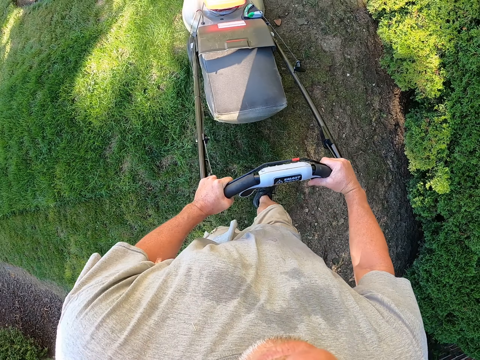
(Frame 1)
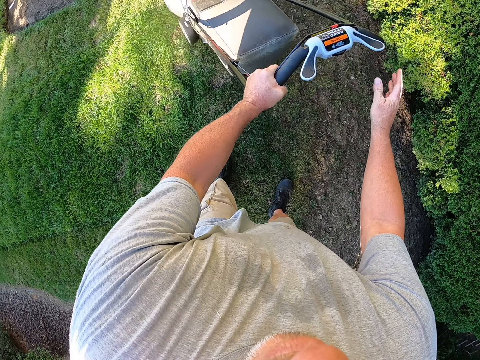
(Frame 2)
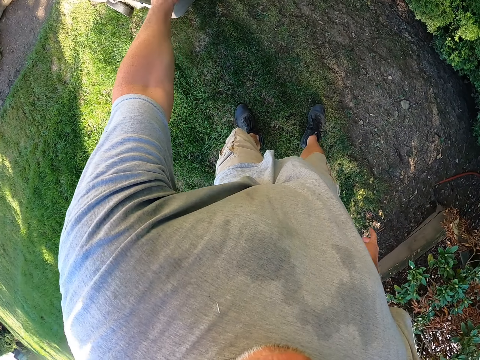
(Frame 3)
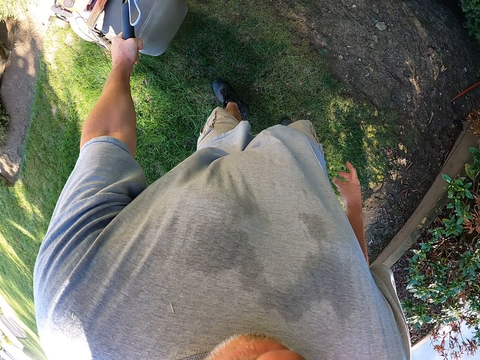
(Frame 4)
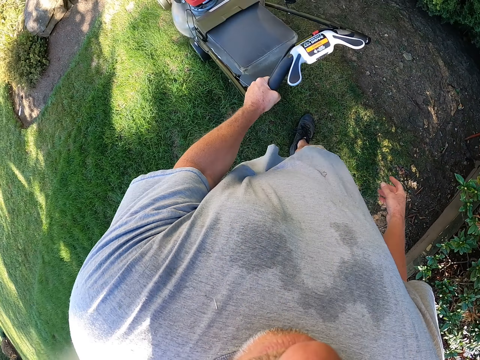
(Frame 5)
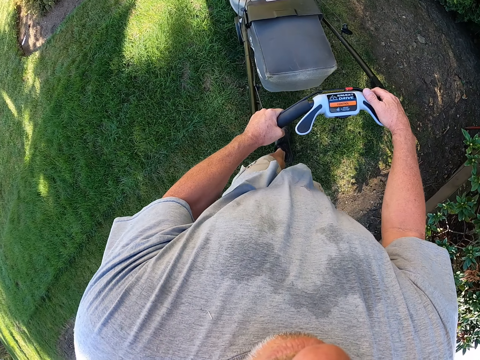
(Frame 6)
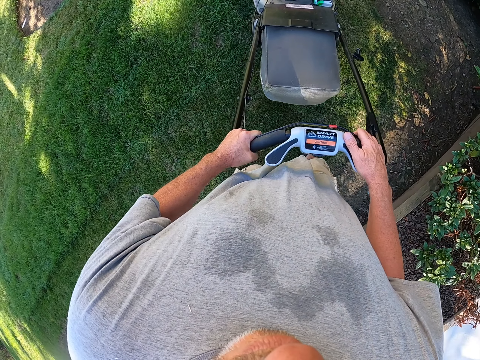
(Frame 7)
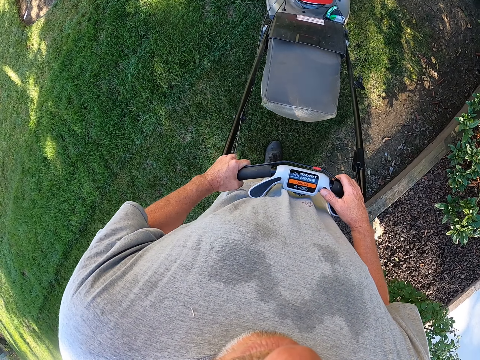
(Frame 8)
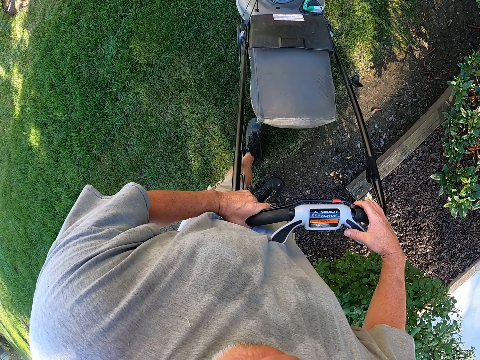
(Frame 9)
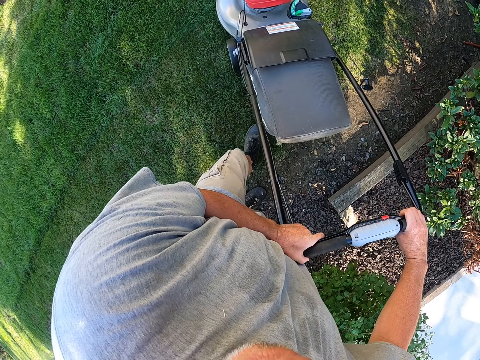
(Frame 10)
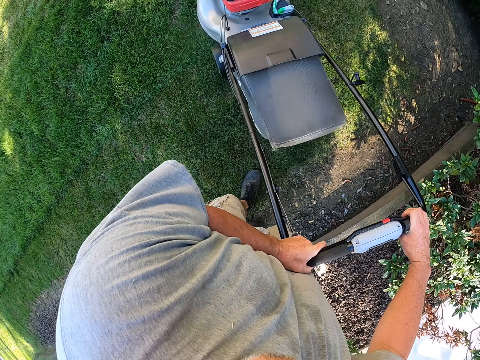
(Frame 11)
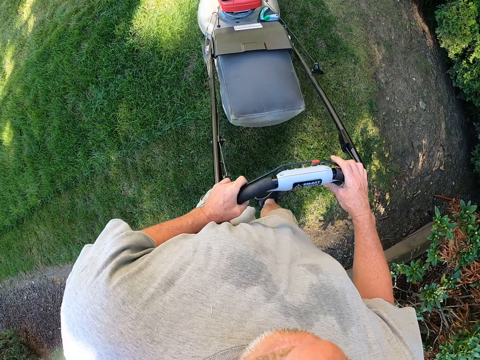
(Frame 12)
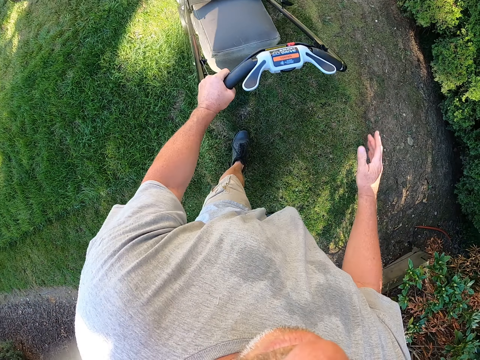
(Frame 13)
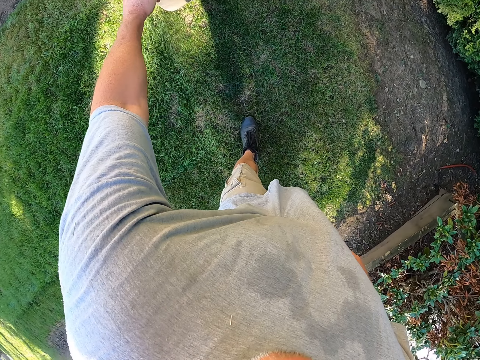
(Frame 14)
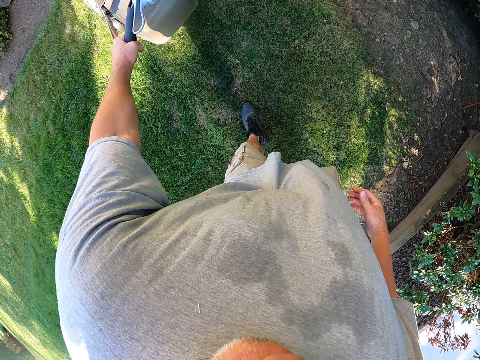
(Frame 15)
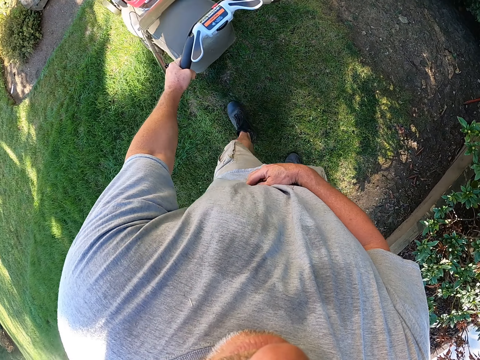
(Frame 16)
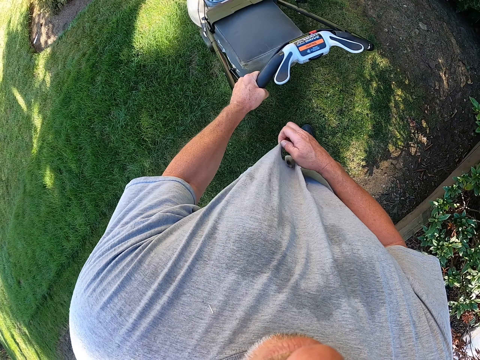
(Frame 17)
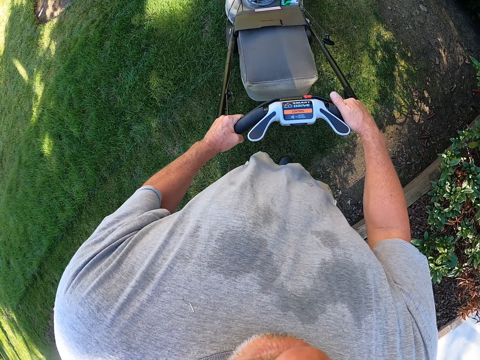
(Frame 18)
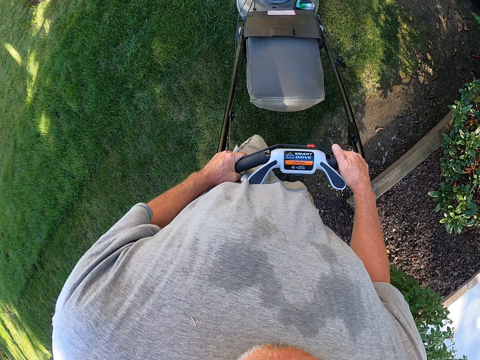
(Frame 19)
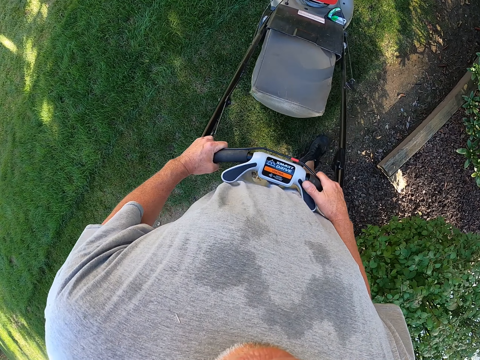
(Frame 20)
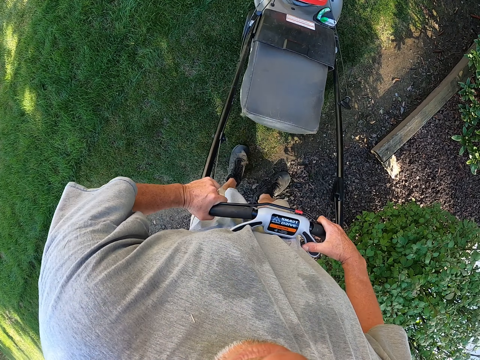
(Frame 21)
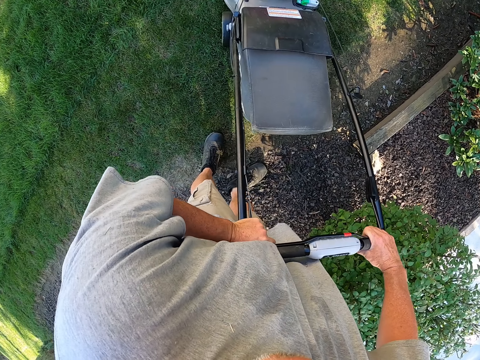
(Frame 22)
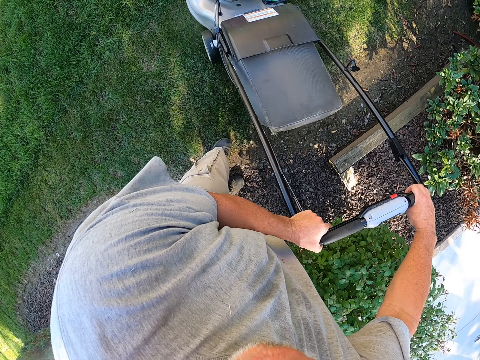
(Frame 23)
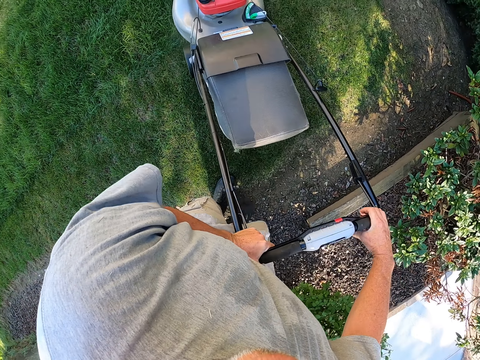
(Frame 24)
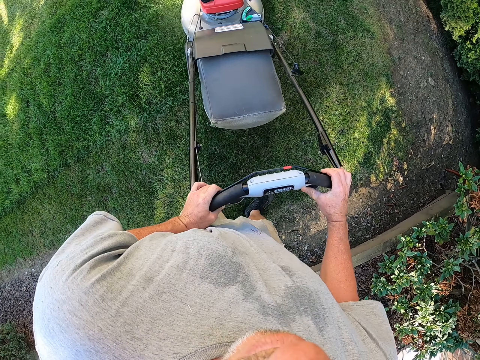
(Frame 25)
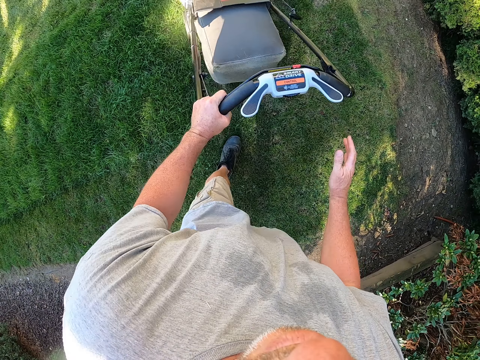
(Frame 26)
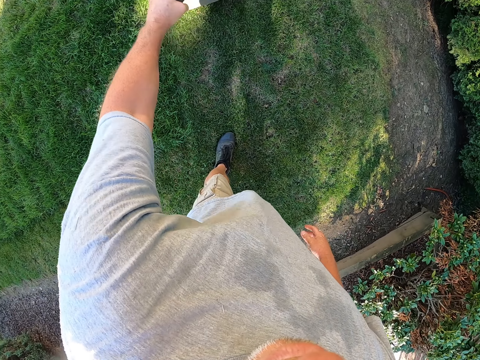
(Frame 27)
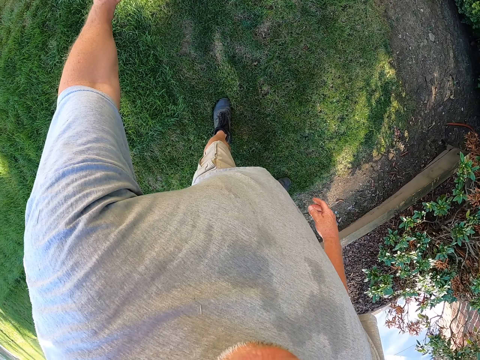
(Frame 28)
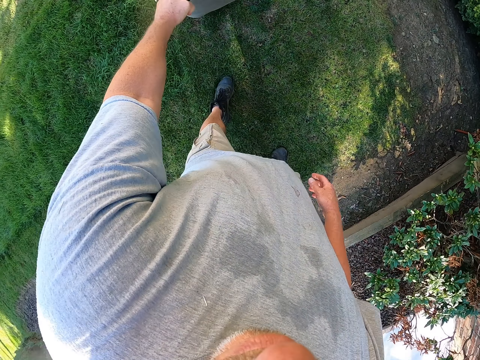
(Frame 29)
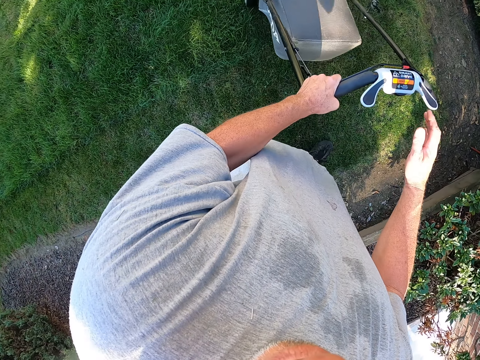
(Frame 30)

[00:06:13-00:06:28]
The camera wearer stands. They touch the shirt. They trim grass on the compound.

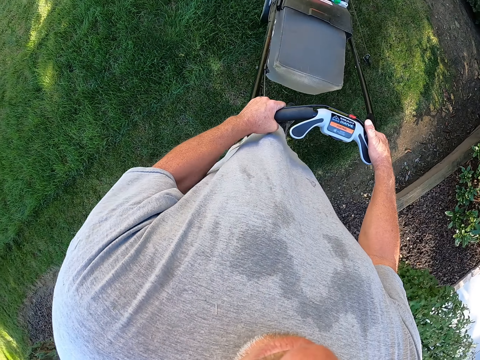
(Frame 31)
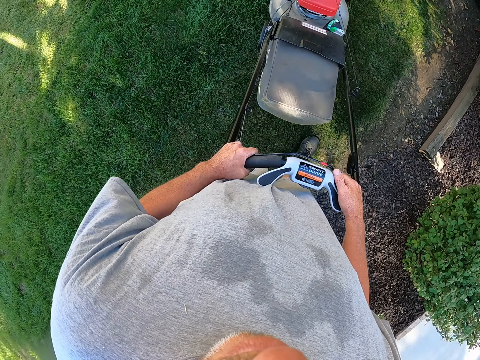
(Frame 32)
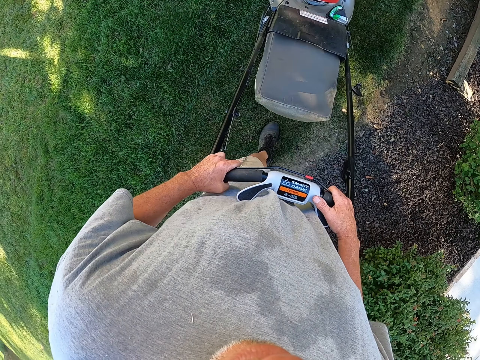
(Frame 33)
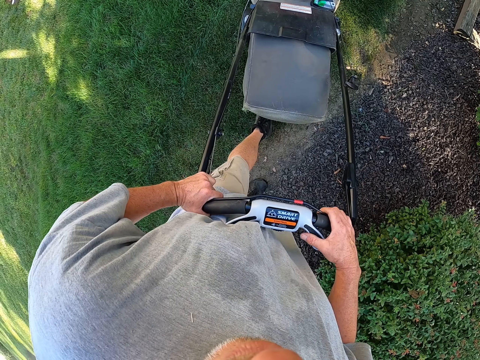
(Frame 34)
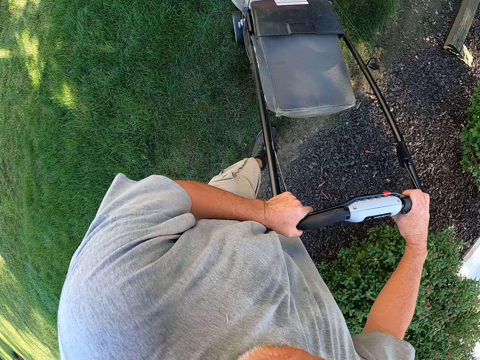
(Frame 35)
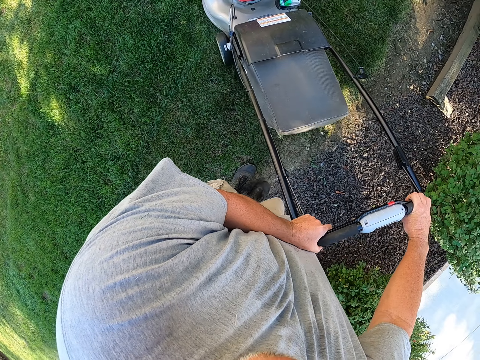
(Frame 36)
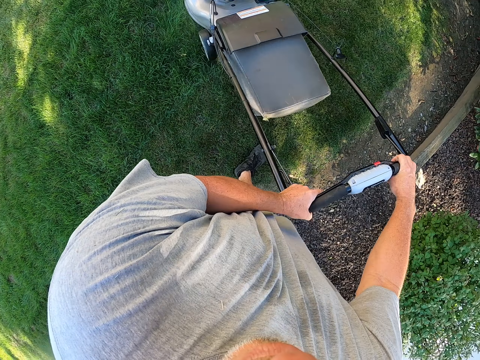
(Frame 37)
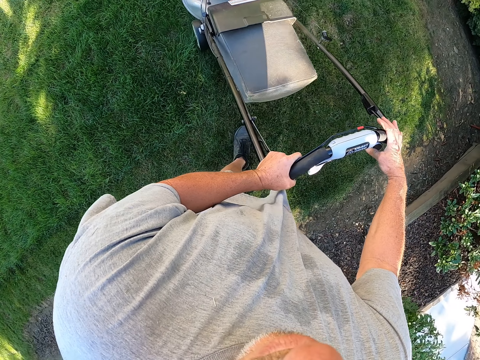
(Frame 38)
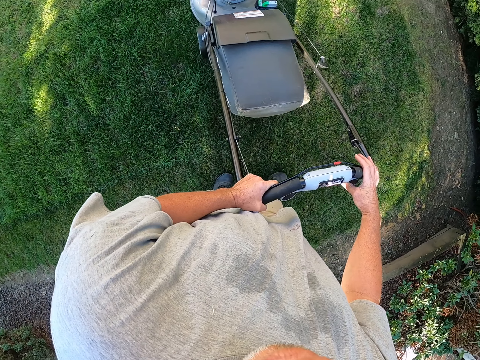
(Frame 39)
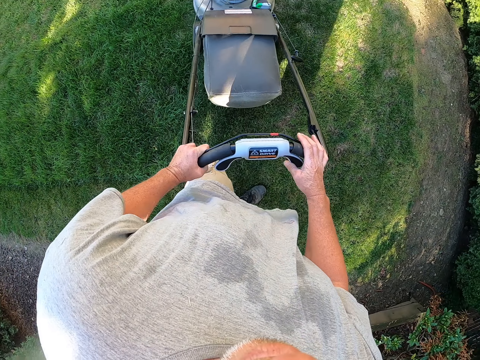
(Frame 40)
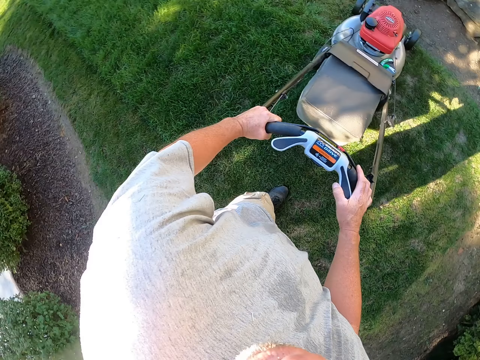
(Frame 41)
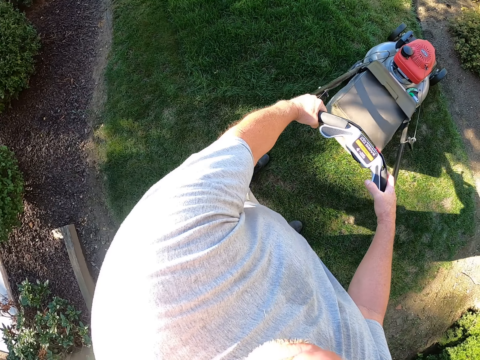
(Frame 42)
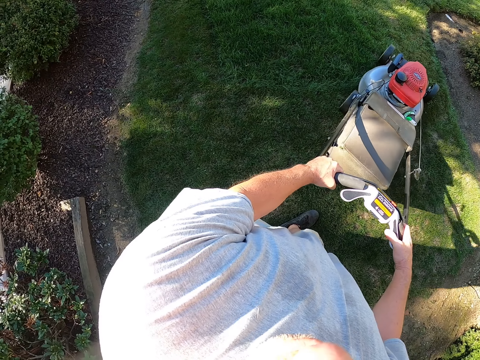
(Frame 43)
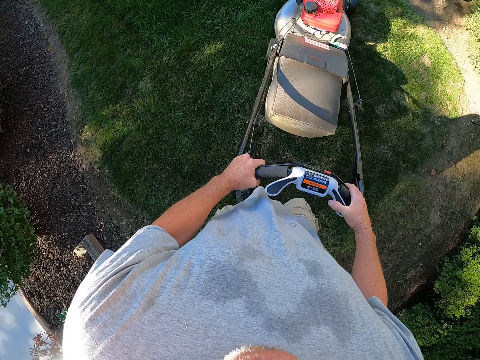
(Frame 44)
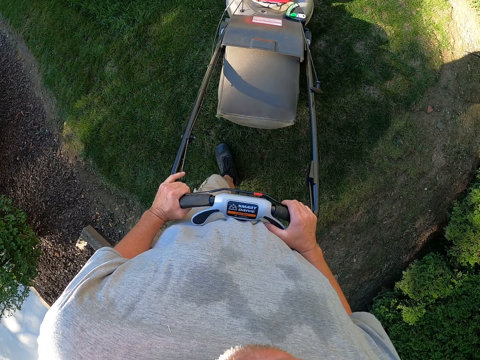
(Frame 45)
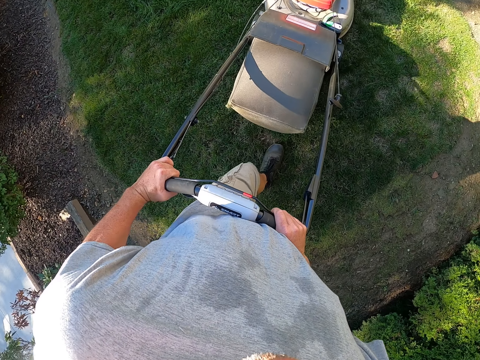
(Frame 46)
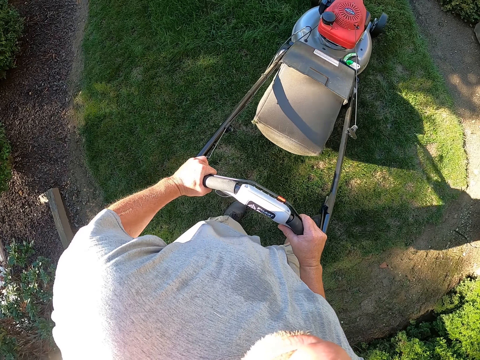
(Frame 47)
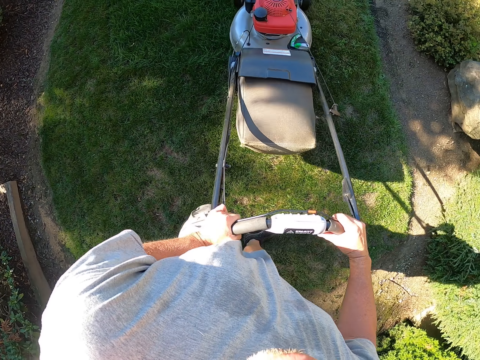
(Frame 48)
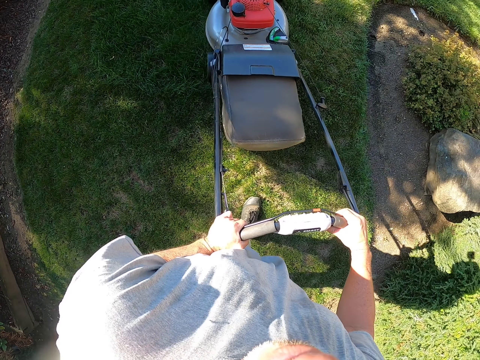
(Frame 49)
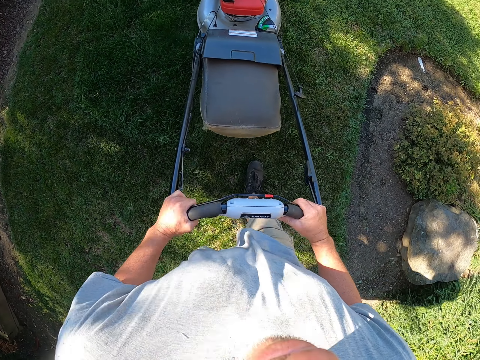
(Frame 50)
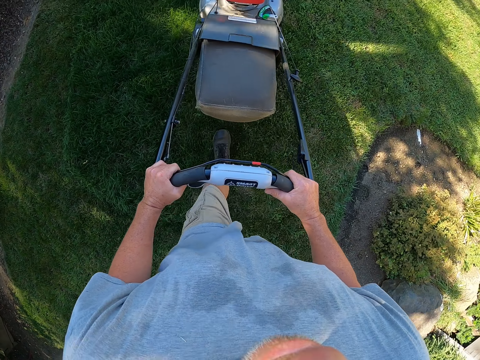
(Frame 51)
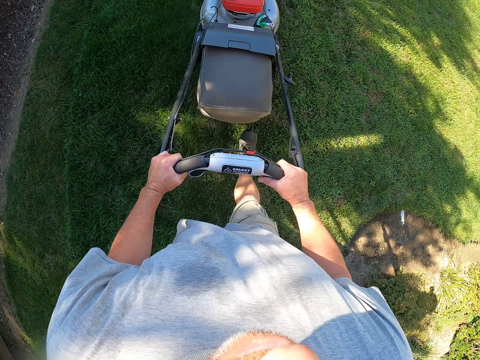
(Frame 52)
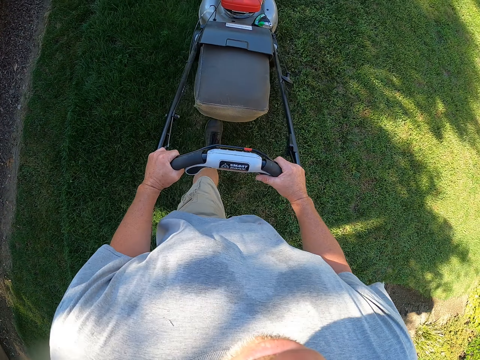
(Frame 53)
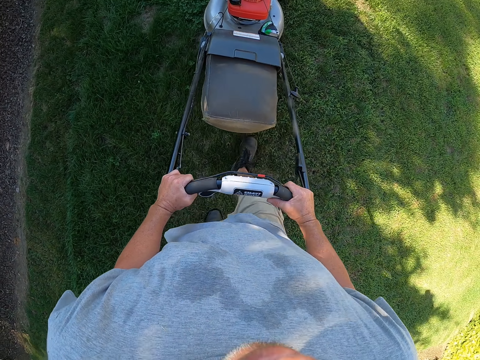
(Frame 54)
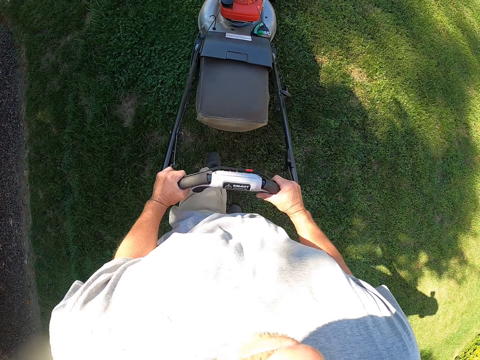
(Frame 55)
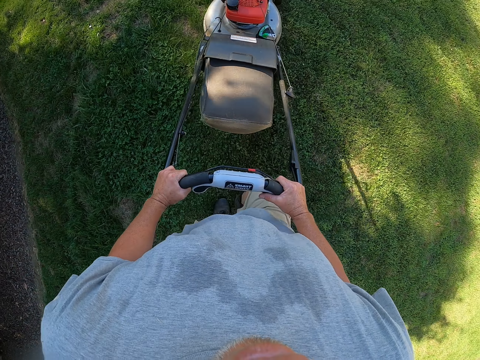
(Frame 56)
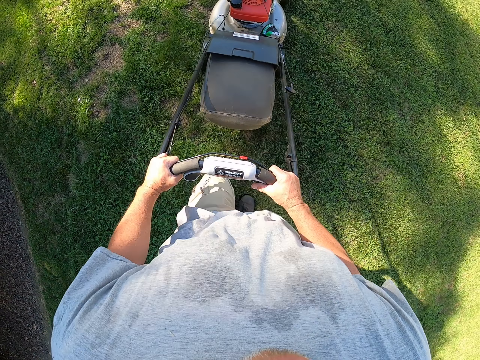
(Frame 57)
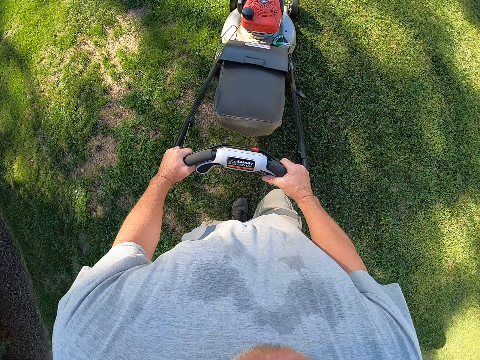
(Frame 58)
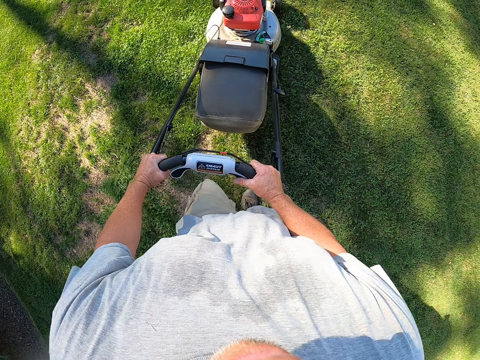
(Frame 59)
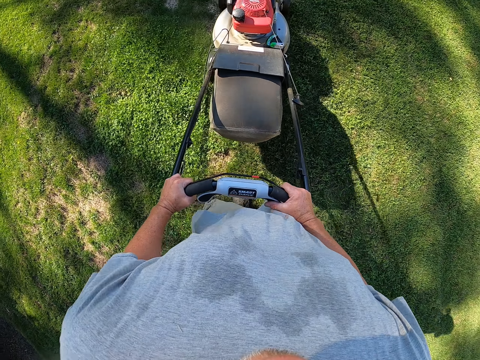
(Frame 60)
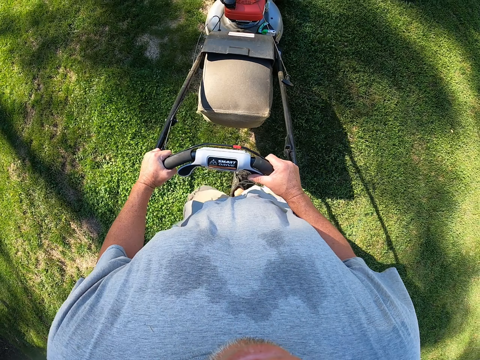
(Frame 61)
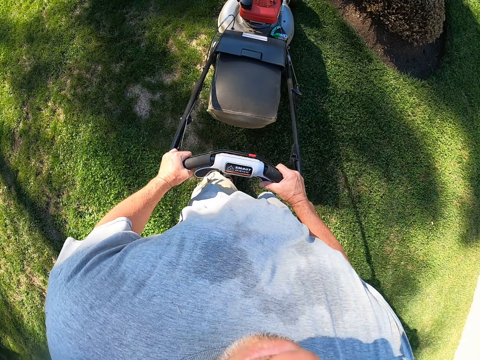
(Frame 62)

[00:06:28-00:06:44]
The camera wearer walks with a lawn mower.
